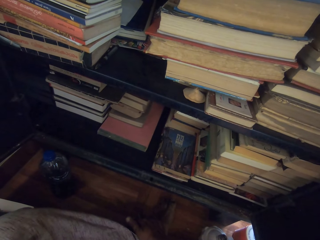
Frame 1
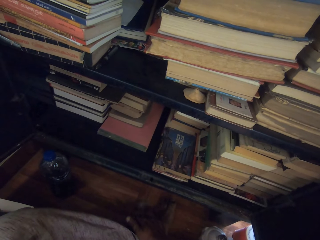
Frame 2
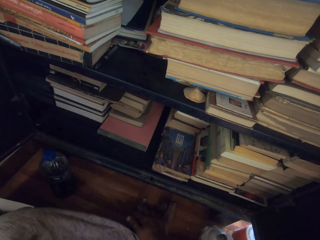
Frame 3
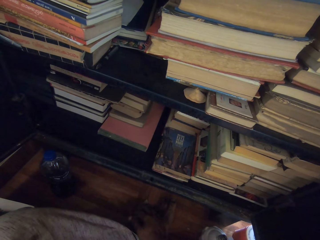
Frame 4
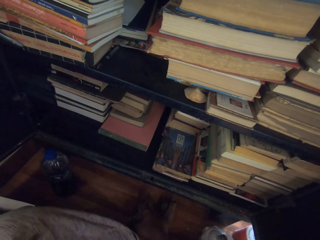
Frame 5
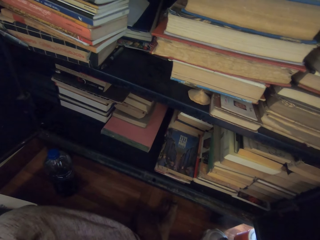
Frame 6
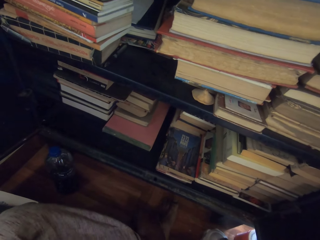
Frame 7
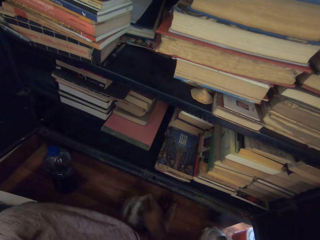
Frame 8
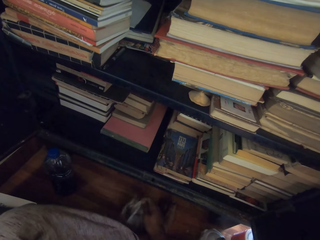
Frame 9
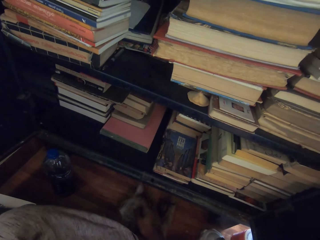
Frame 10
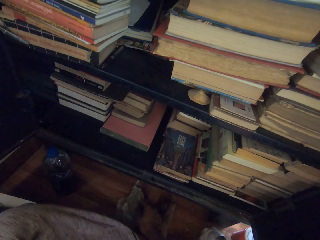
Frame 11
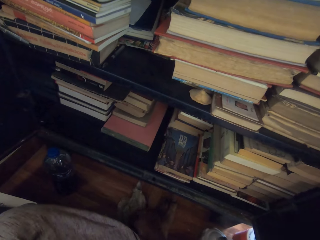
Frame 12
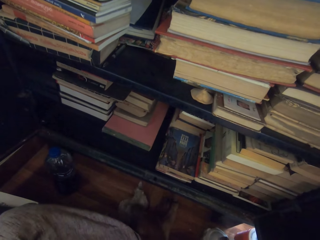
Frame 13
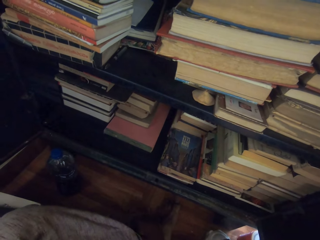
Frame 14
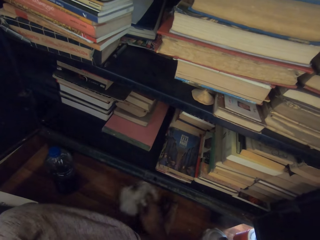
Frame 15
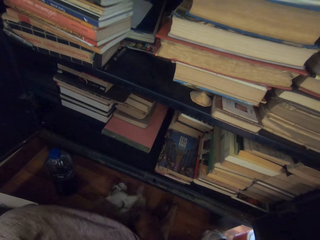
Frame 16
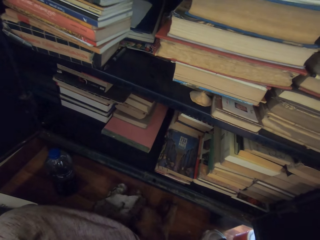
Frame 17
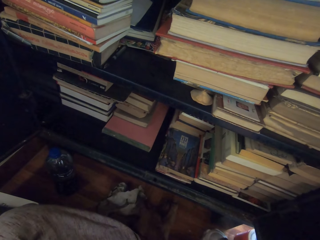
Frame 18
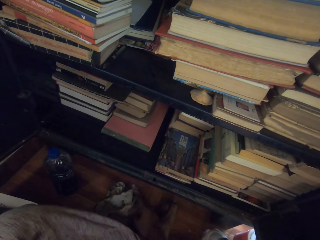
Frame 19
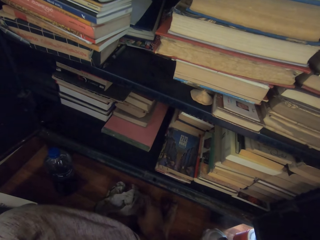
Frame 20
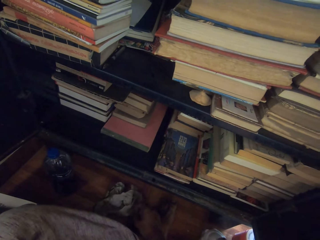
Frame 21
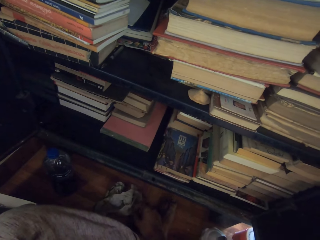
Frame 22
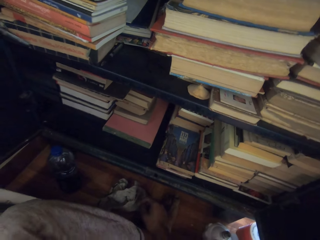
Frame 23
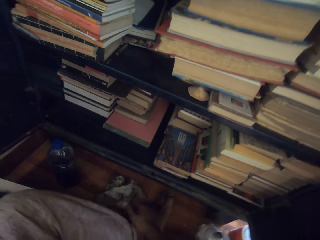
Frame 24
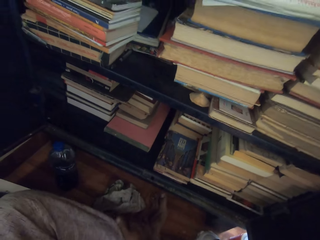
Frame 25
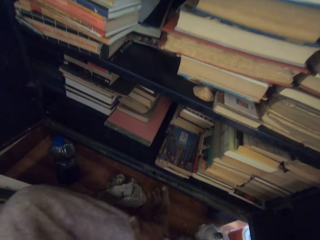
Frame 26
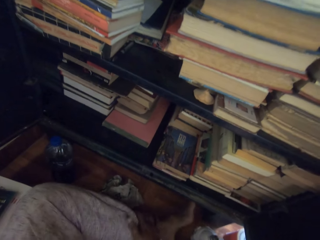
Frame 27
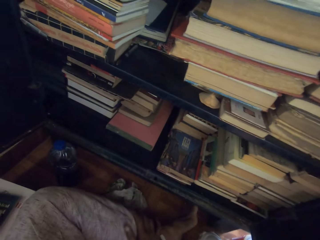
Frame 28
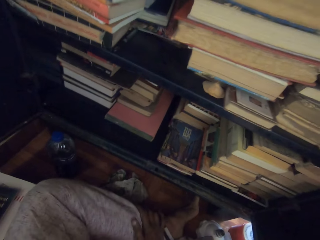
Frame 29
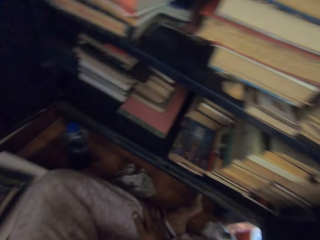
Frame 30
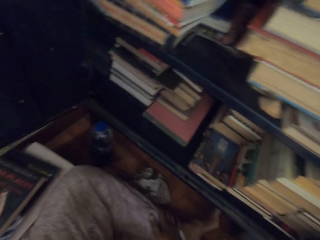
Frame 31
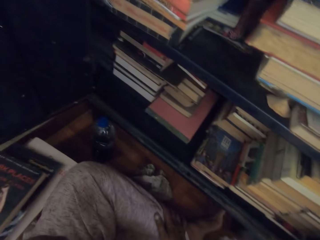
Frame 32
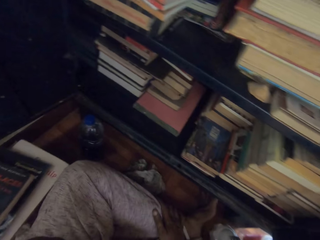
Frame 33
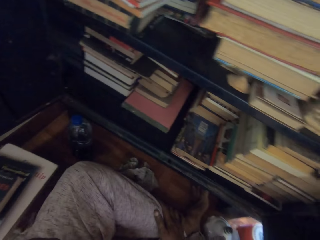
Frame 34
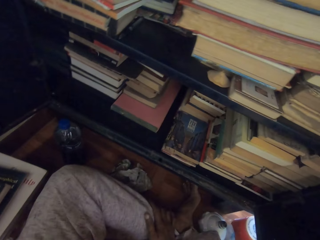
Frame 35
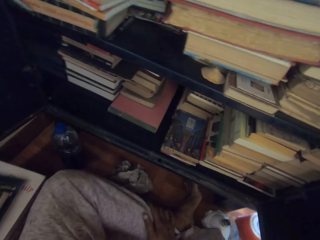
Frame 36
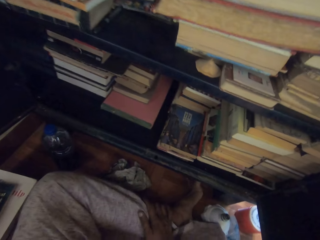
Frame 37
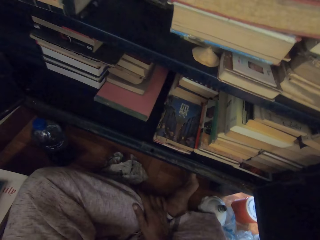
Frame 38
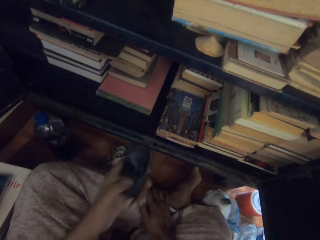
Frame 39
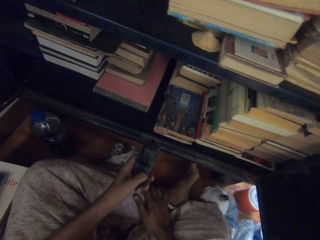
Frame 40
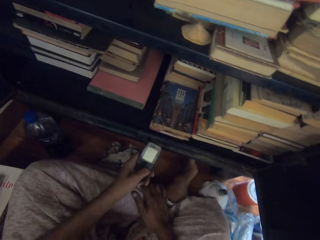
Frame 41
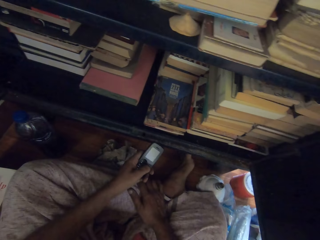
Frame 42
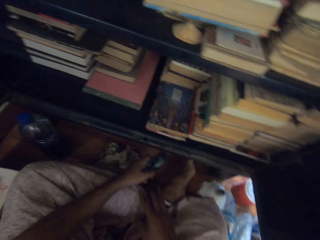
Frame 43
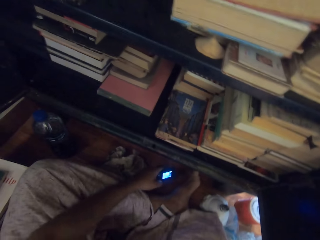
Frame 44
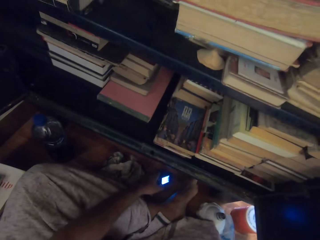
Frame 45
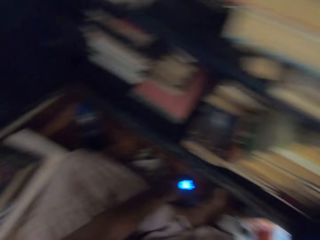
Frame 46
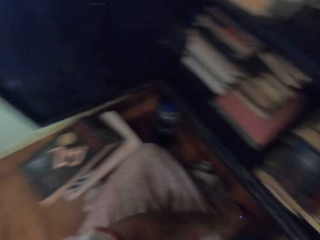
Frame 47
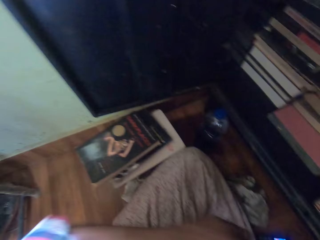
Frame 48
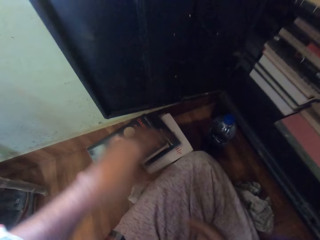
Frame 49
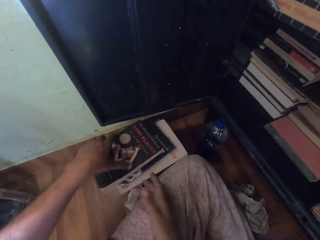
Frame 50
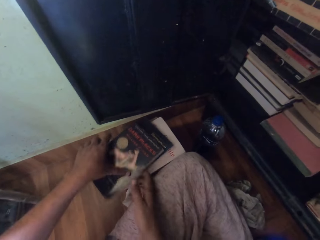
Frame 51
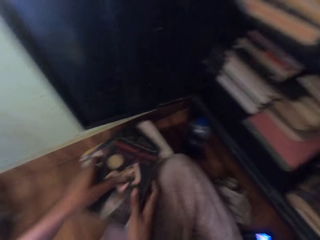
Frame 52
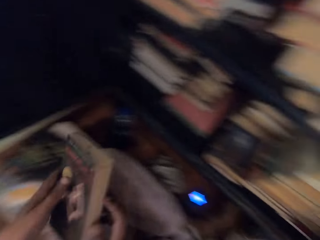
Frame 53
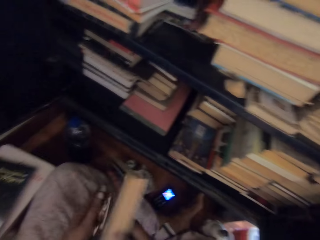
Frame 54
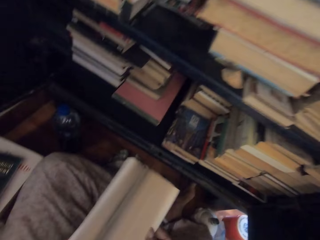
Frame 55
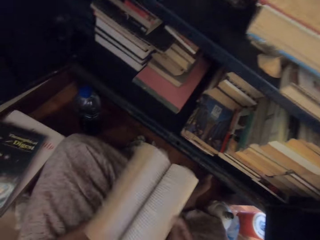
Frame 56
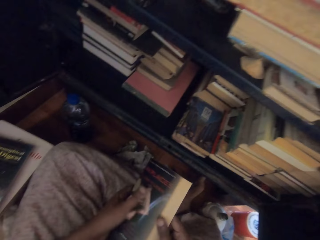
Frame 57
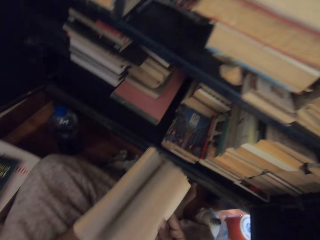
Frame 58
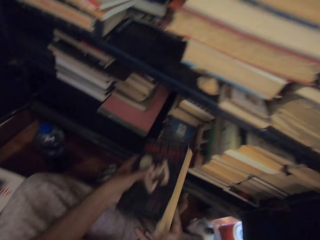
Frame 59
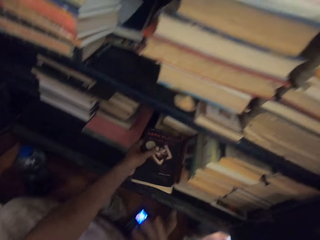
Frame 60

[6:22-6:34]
The camera wearer picks up a rag from the floor with his right hand. He adjusts the rag on the floor with his right hand. He holds his left leg with his right hand. He presses the cell phone with his left hand. He drops the cell phone on the floor with his left hand. He picks up a book from the pile on the floor with his left hand. He flips the pages of the book with his hands.

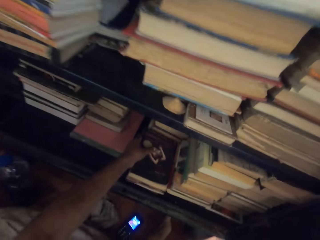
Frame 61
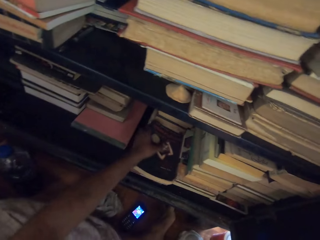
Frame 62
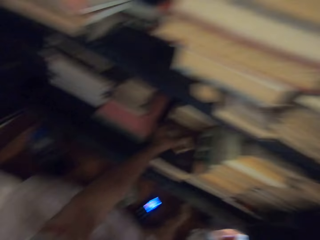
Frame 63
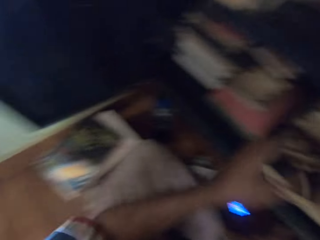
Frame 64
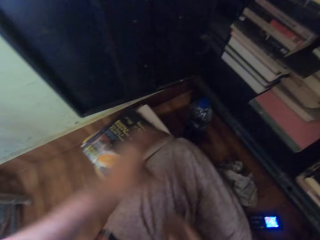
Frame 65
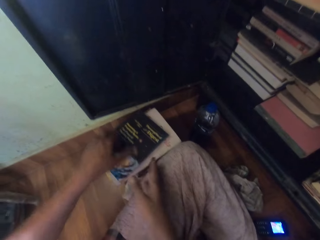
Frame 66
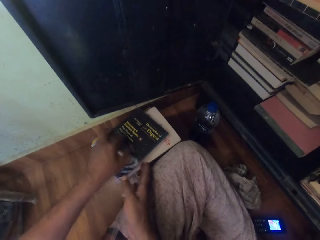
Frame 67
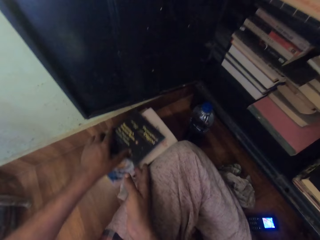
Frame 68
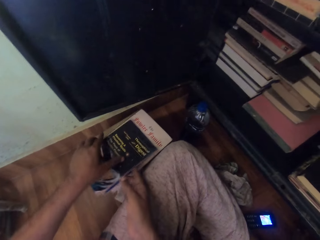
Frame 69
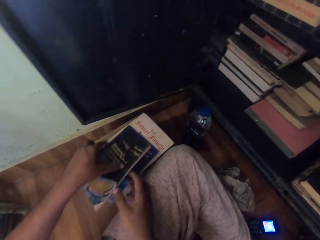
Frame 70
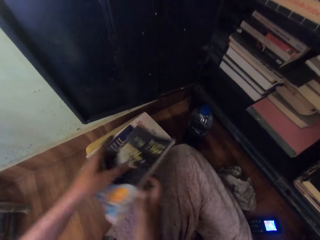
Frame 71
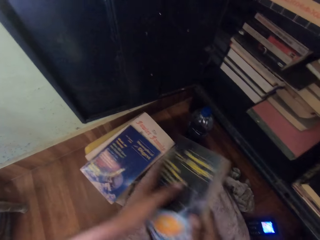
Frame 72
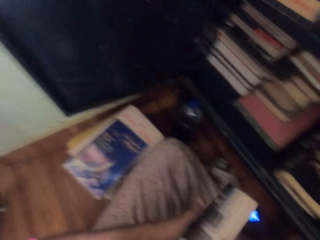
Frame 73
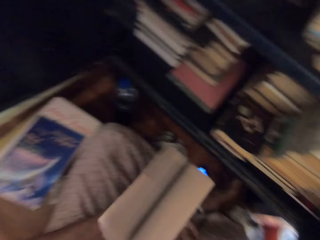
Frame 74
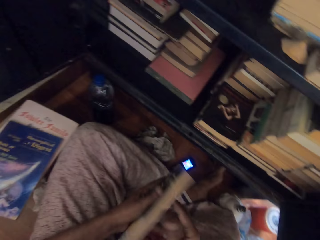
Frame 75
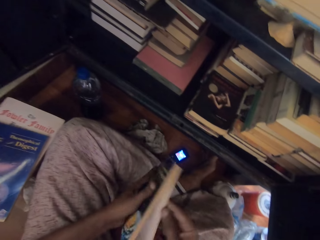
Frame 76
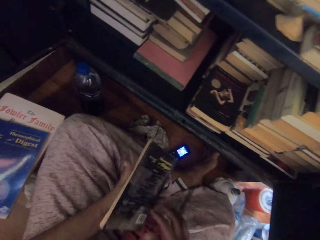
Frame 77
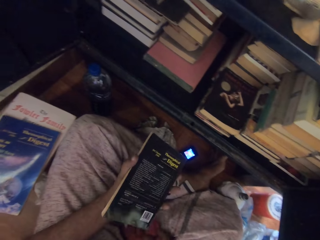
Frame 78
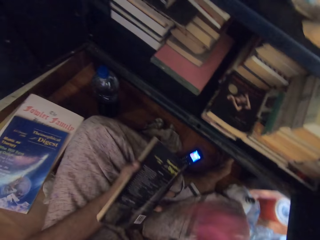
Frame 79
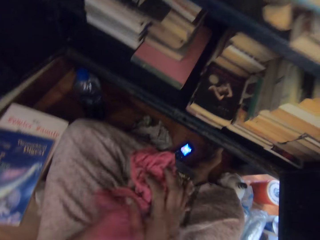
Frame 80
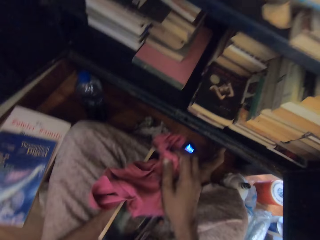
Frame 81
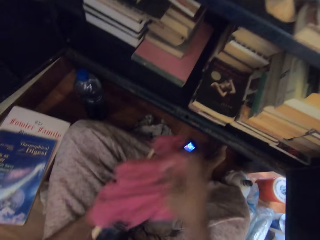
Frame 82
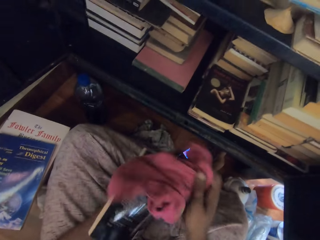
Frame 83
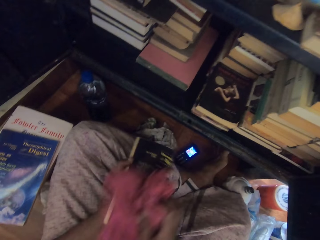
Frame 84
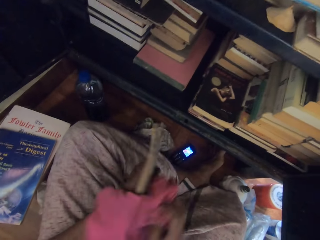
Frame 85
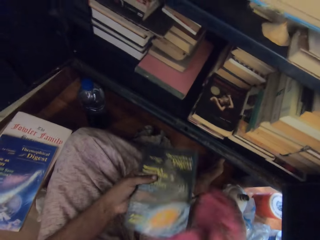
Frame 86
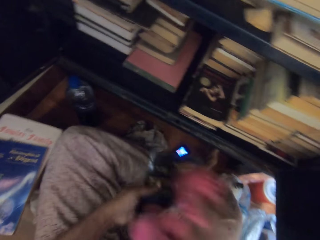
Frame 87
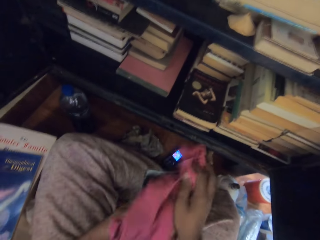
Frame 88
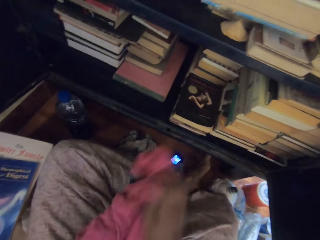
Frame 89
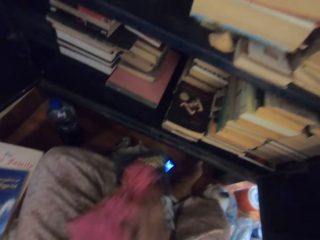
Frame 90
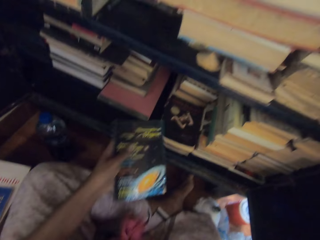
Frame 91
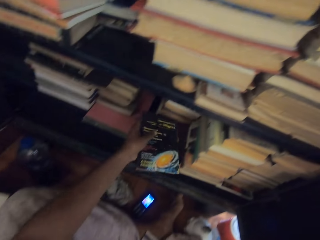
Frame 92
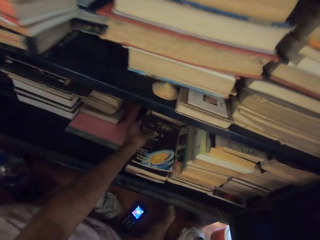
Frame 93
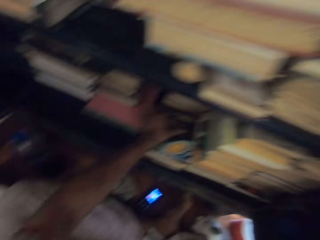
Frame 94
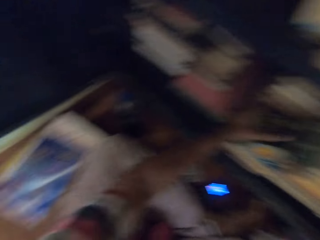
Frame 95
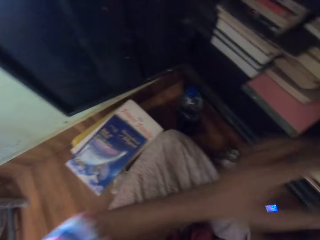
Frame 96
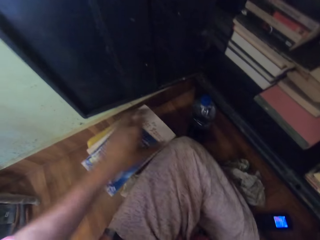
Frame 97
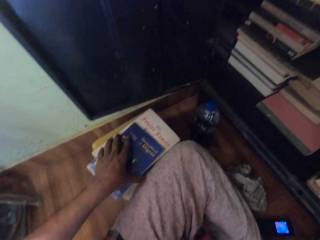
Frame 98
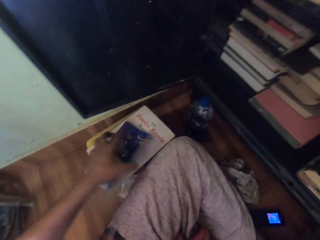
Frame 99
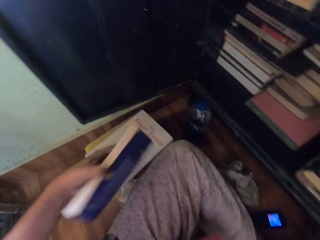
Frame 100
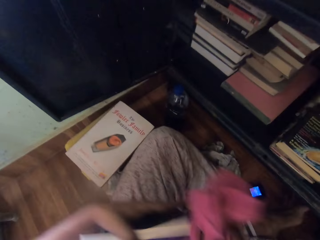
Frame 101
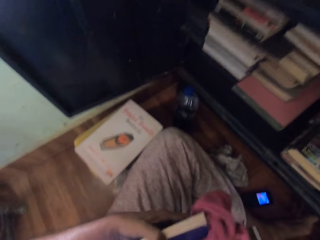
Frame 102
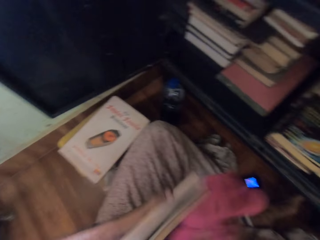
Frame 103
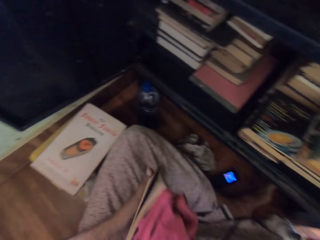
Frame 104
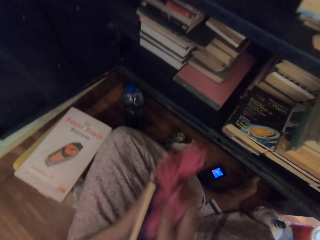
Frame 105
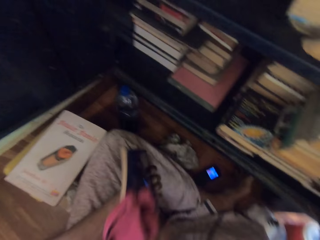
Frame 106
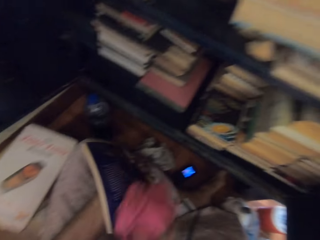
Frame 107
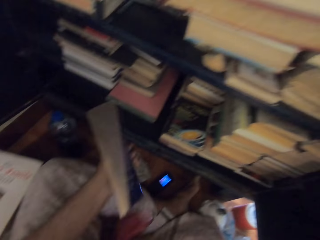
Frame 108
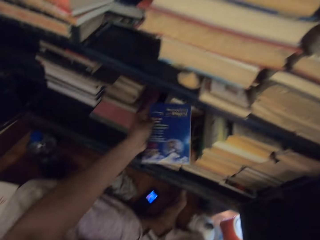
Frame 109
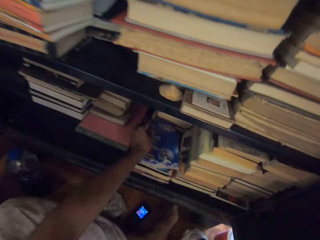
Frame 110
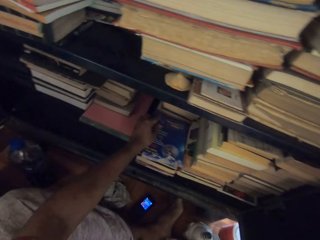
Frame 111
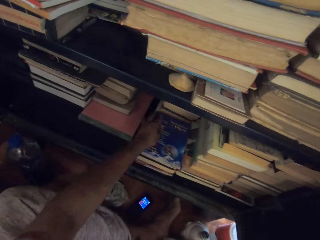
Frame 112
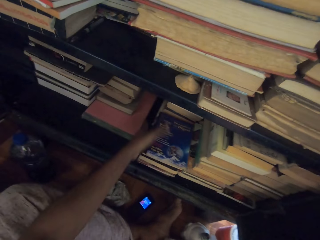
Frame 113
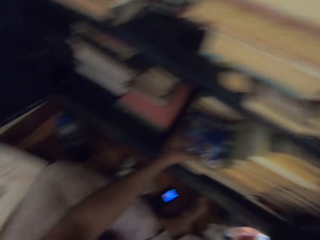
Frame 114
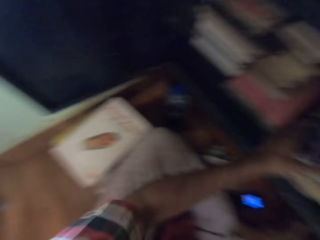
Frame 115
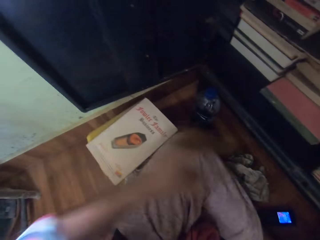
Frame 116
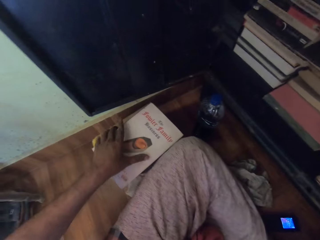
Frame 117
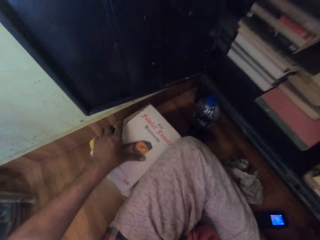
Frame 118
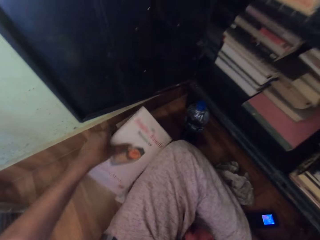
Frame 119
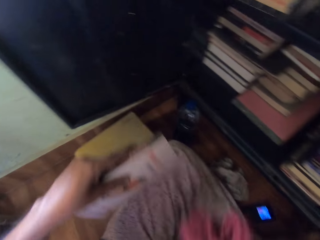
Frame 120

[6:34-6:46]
The camera wearer places the book at the bottom of the bookshelf with his left hand. He picks up a book from the pile on the floor with his hands. He flips the pages of the book with his hands. He opens the book with both hands. He picks up the rag from his lap with his right hand. He cleans the book with the rag in his right hand. He places the book at the bottom of the bookshelf with his left hand. He picks up a book from the pile on the floor with his left hand. He cleans the book with the rag in his right hand. He places the book at the bottom of the bookshelf with his left hand. He picks up a book from the pile on the floor with his left hand.
